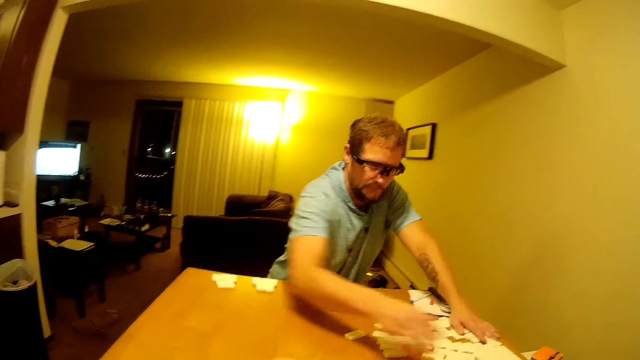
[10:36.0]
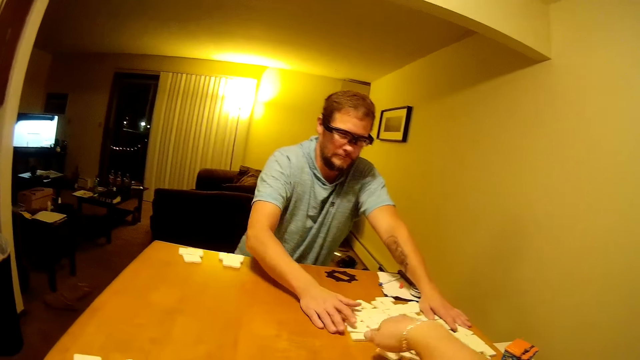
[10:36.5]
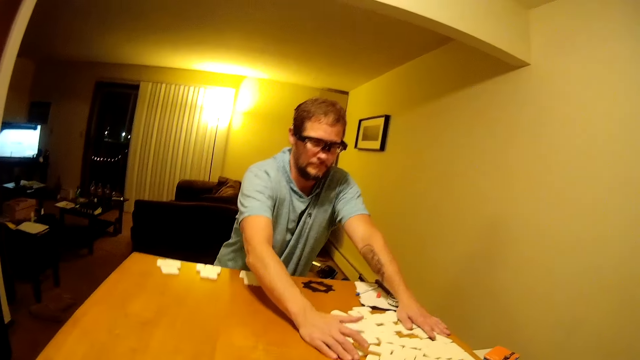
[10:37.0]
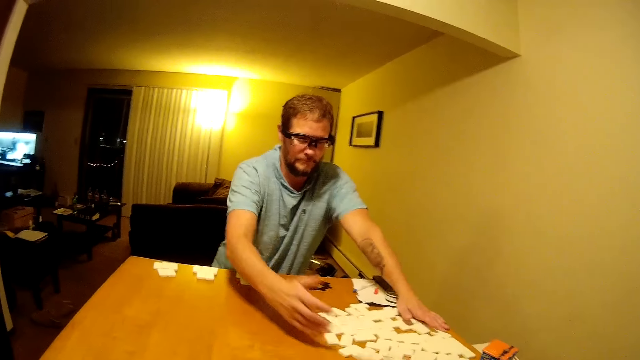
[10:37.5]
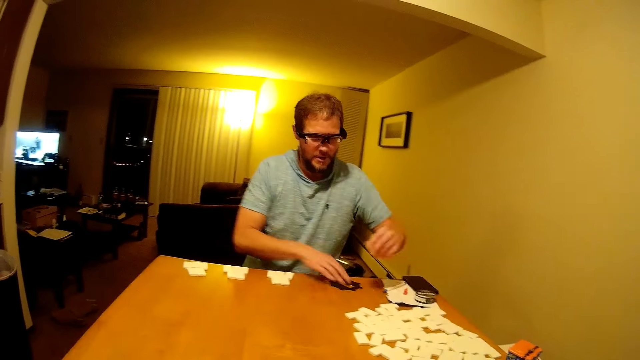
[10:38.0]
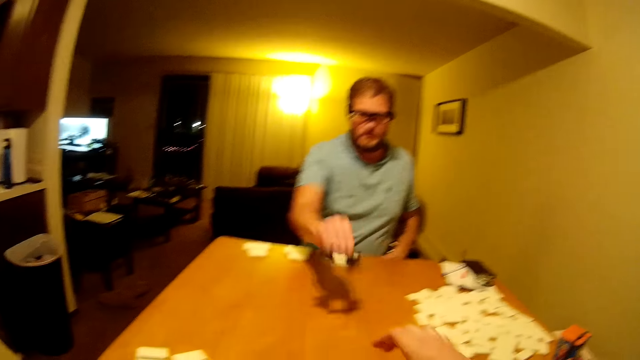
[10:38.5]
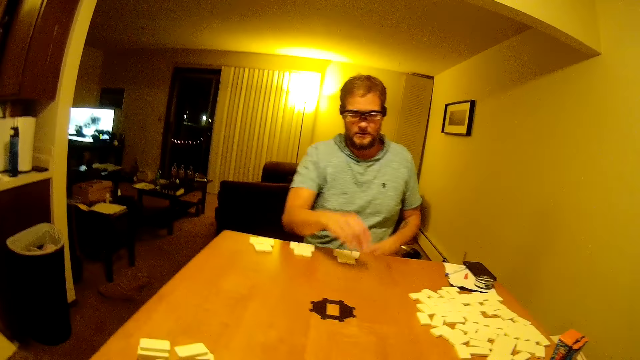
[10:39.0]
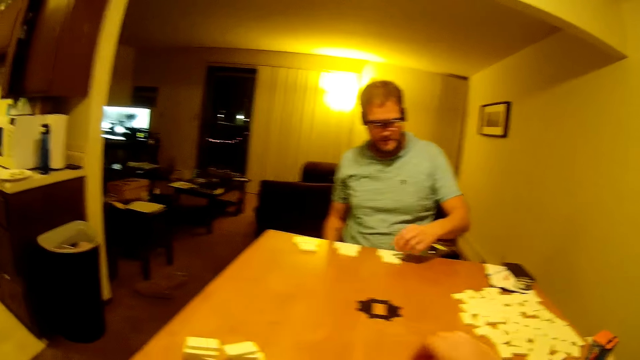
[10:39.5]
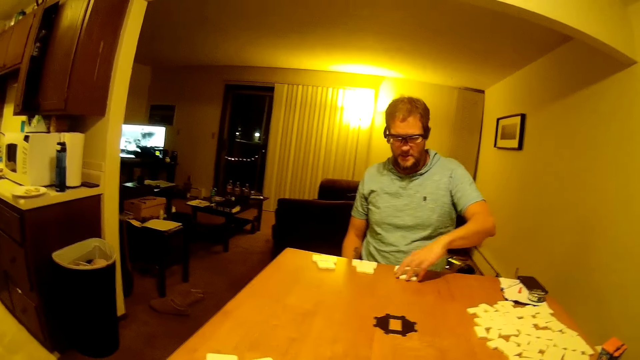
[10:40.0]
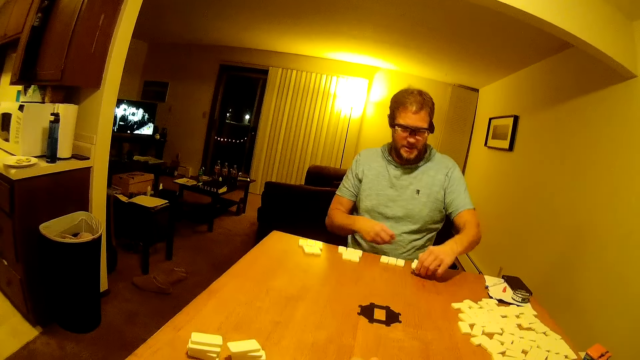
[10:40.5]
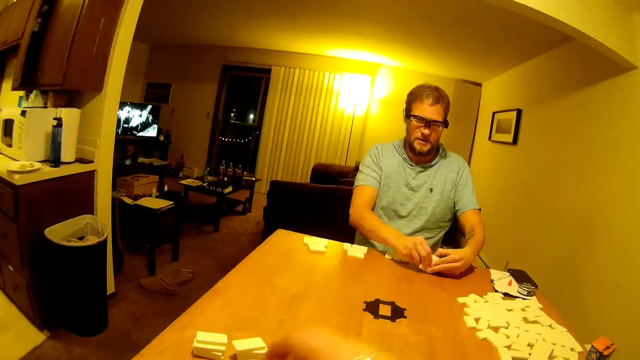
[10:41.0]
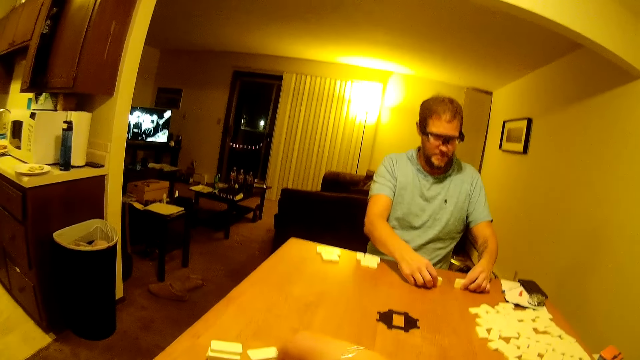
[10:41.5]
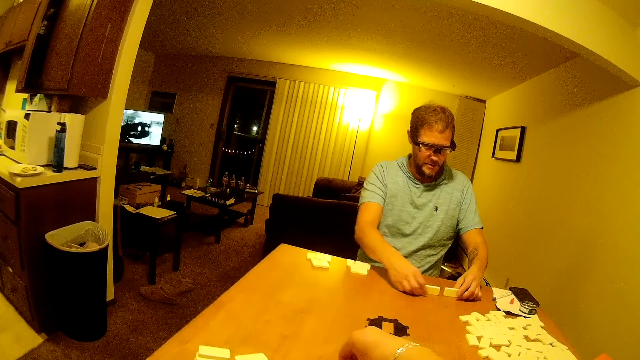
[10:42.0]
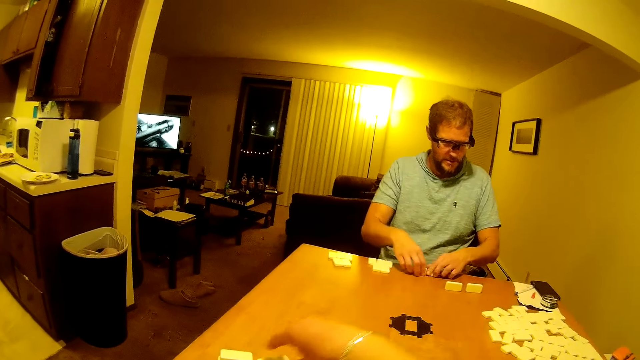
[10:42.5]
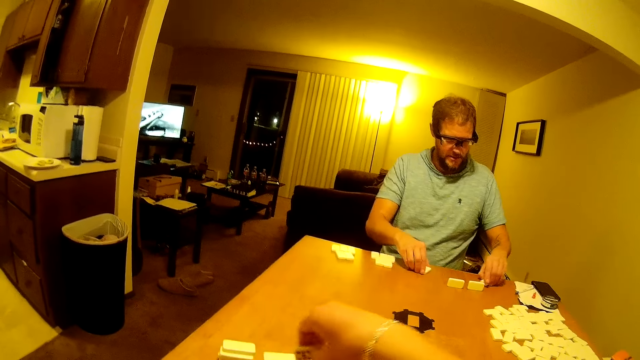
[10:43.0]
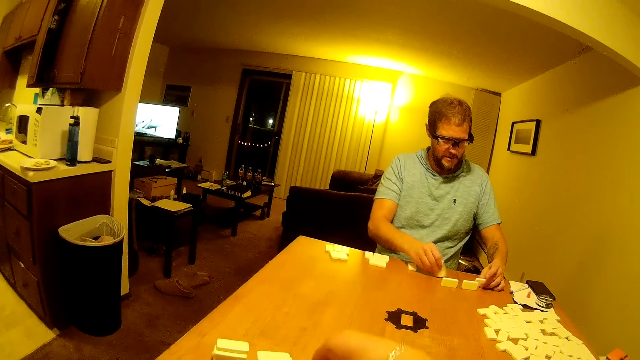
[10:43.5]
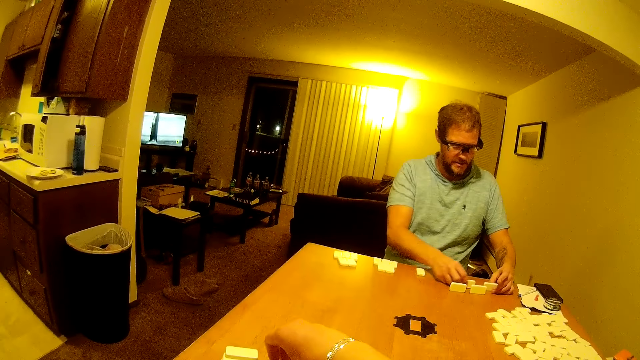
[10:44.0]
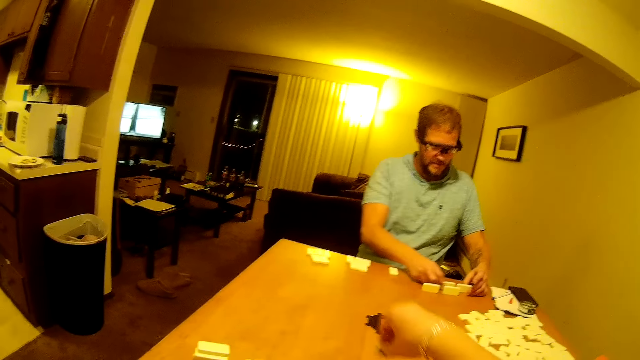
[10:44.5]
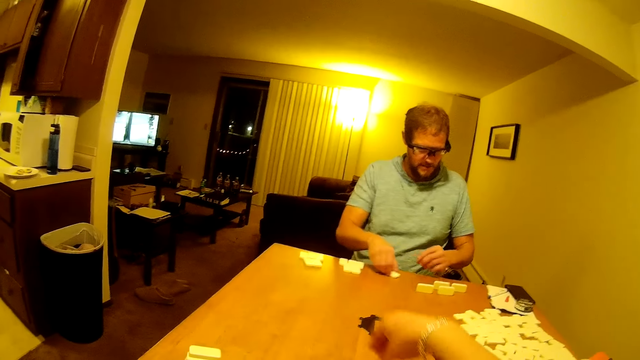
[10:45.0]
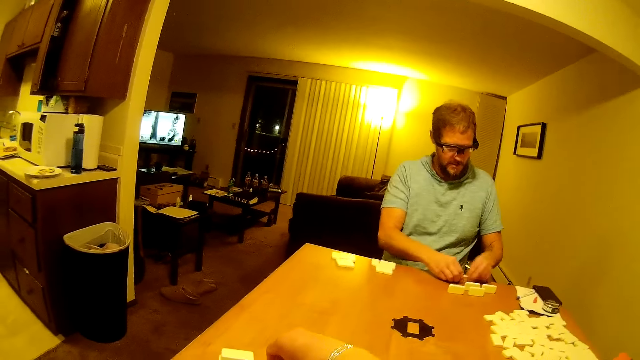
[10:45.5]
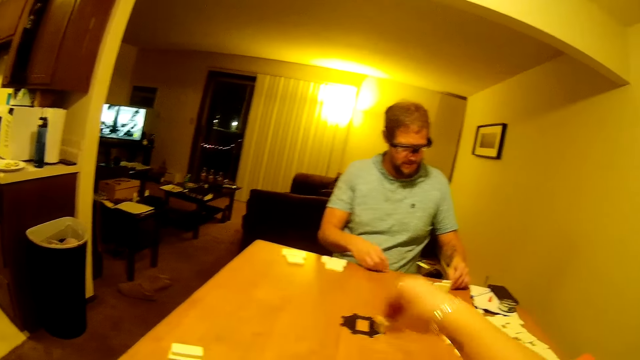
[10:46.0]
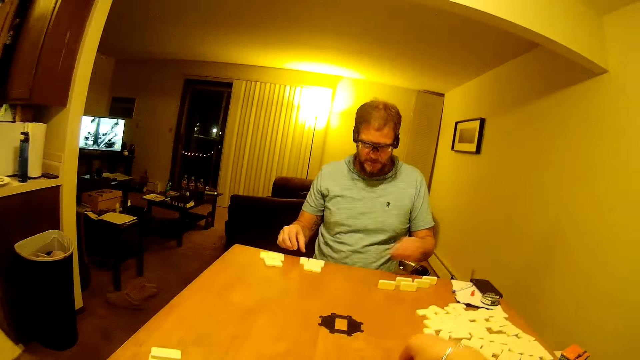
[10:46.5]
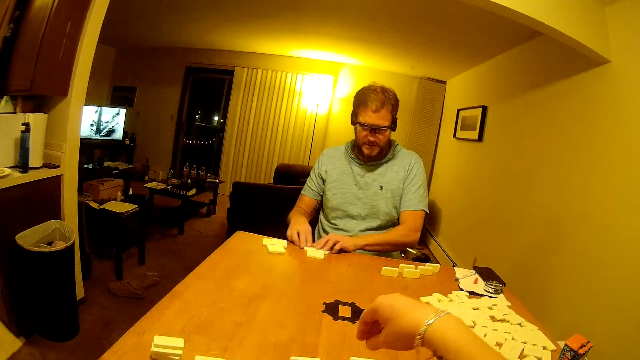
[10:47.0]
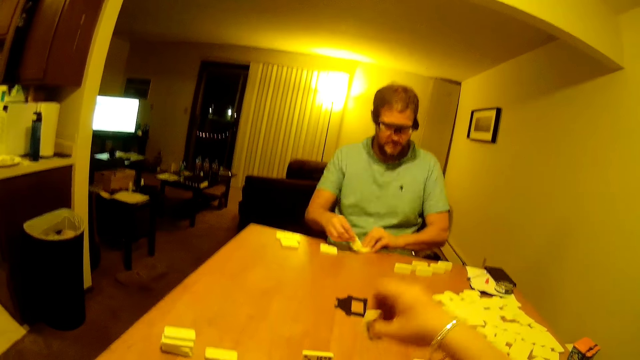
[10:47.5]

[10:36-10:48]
A man picks the Mexican train hub from the table and places the Mexican train hub in the middle of the table. The man arranges the dominoes on the table facing him.

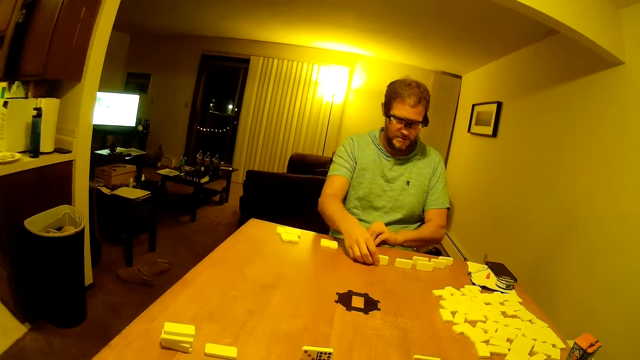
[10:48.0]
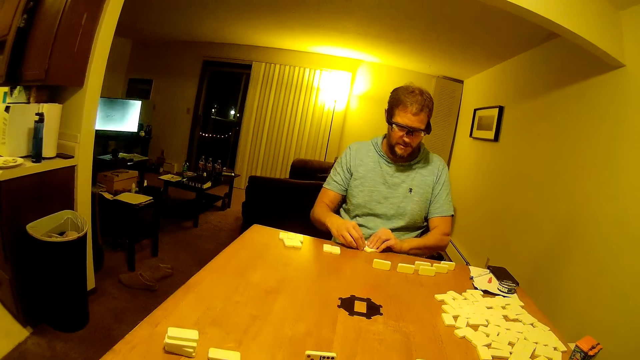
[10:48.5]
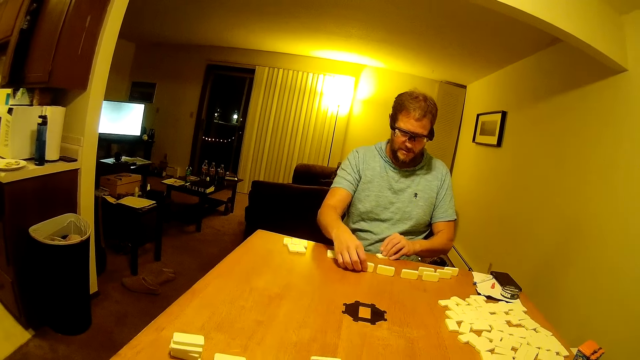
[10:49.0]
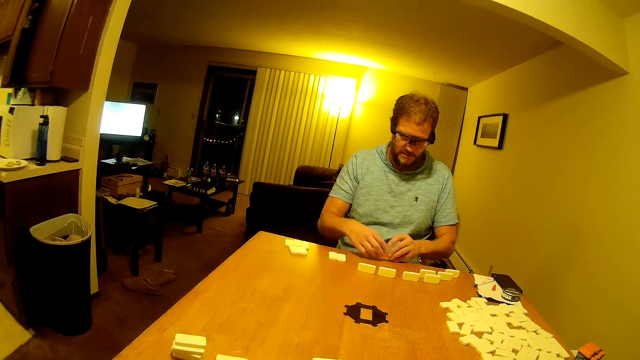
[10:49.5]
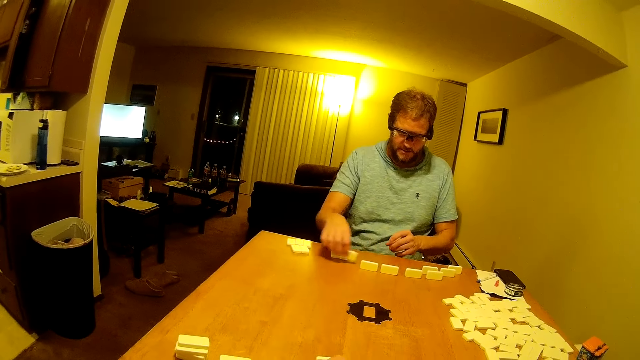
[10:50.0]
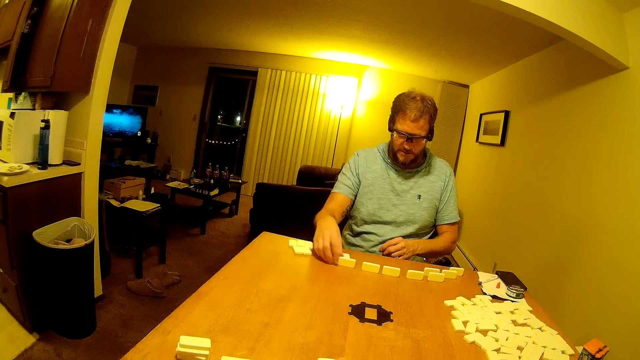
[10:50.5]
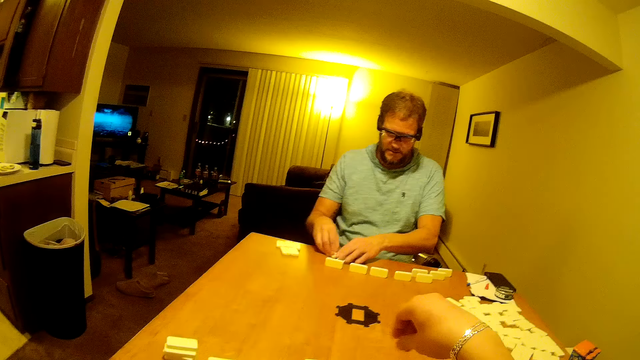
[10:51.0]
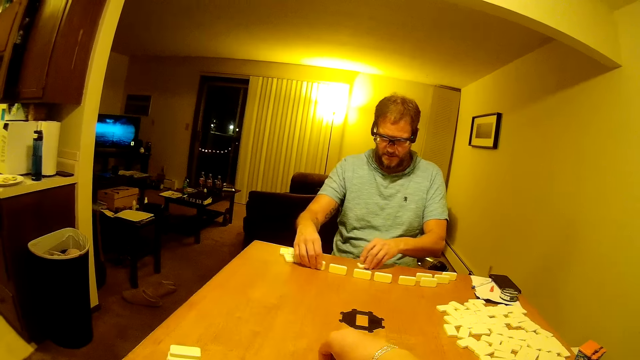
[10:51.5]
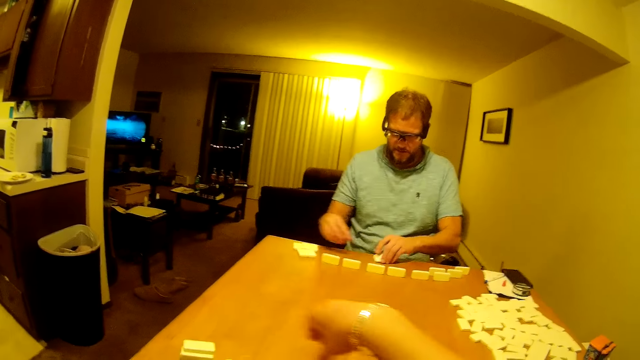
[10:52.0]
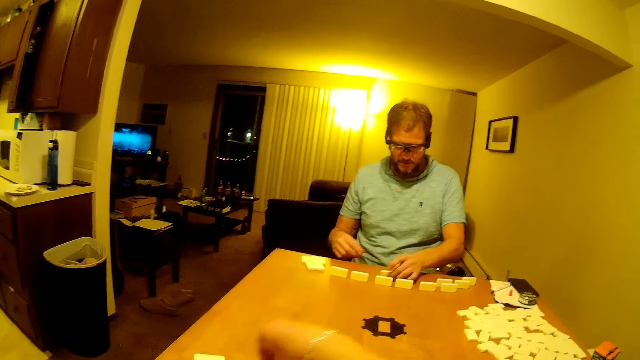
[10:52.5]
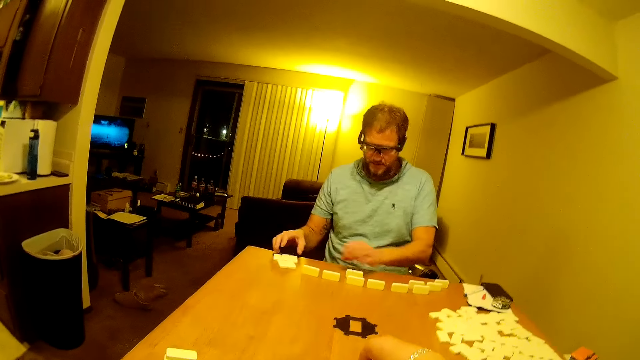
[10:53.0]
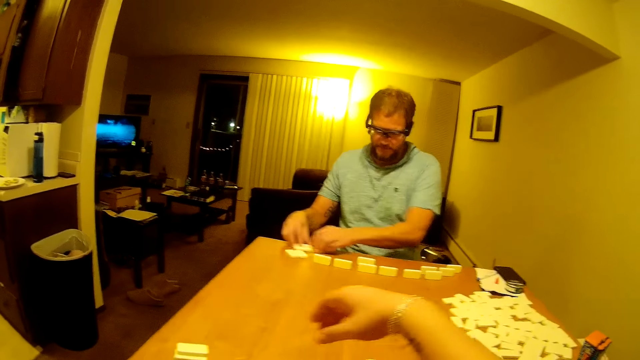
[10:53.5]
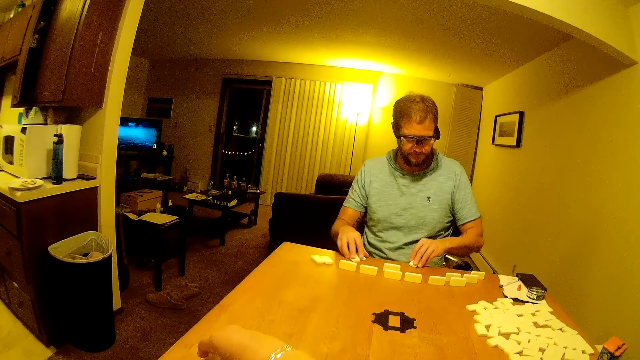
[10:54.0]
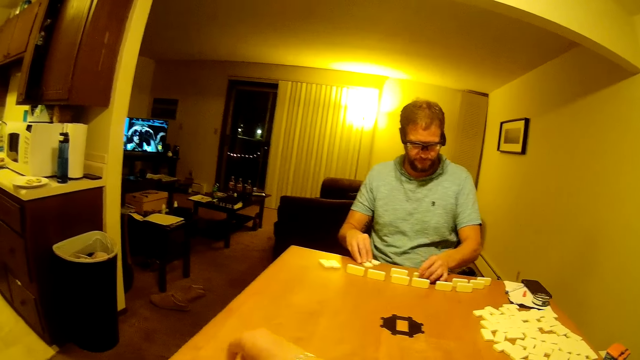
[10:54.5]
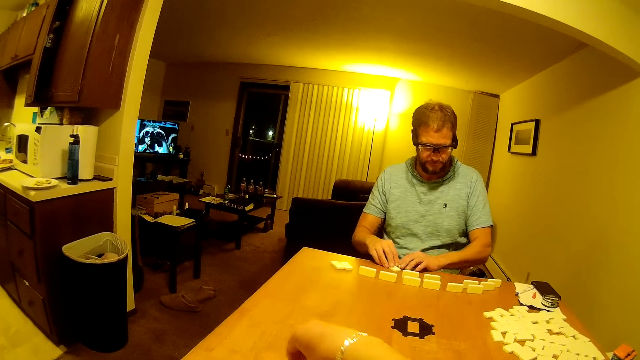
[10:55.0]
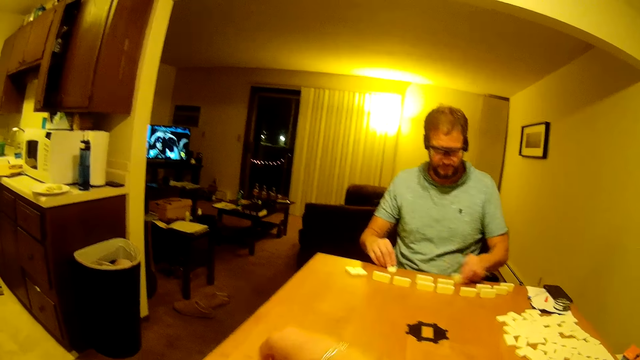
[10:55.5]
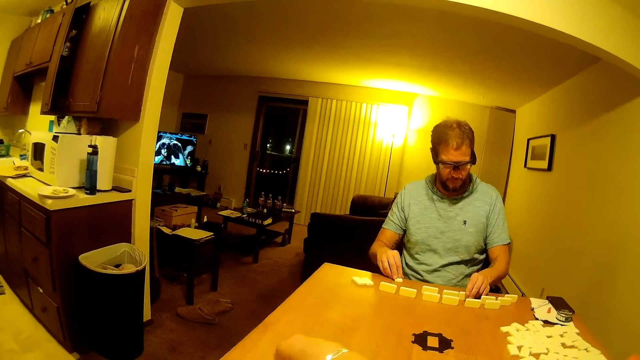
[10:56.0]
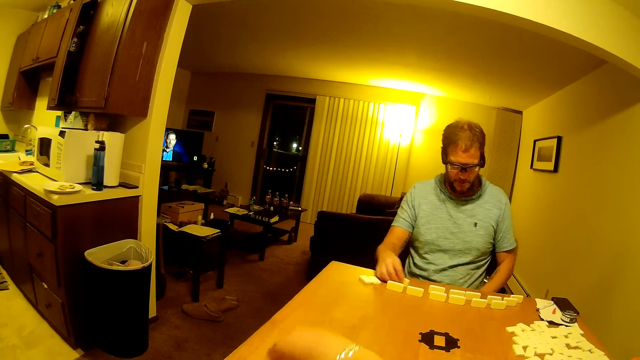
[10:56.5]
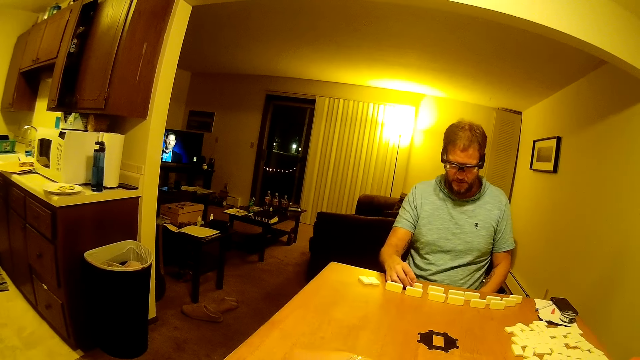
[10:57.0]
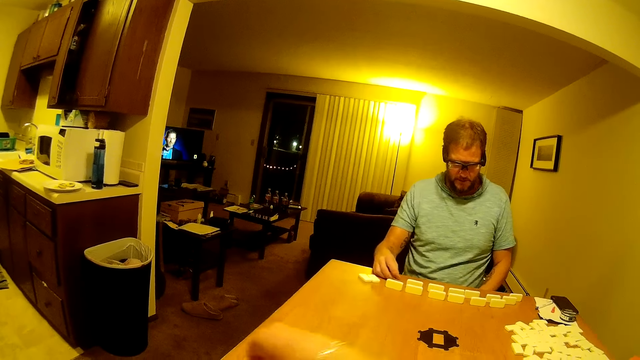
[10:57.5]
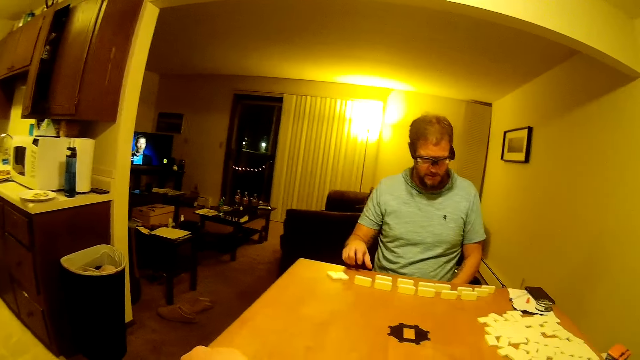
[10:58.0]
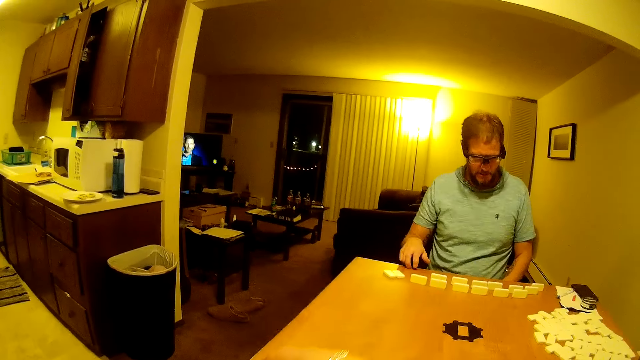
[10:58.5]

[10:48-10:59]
A man stares at the domino pieces.
